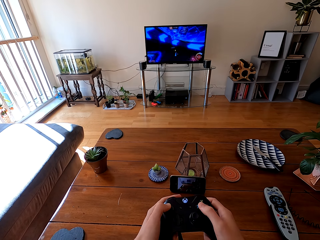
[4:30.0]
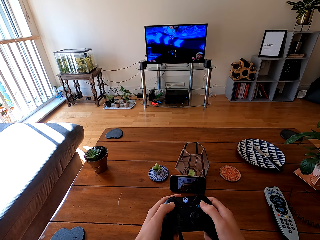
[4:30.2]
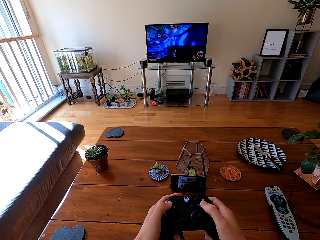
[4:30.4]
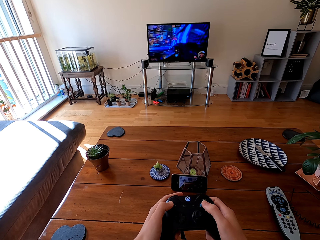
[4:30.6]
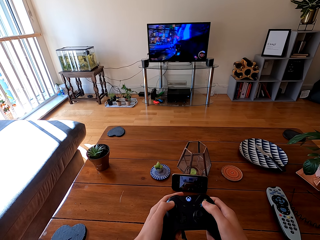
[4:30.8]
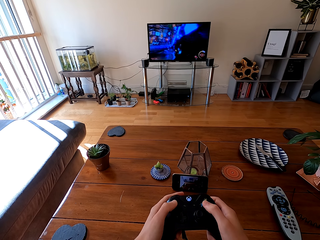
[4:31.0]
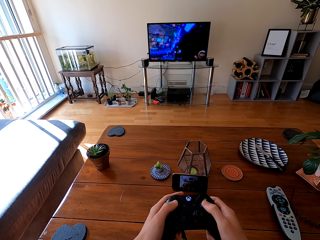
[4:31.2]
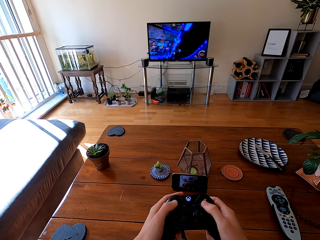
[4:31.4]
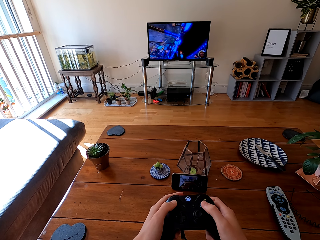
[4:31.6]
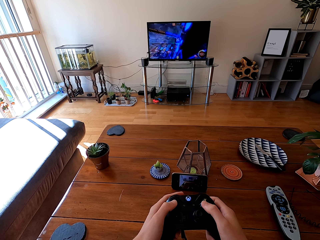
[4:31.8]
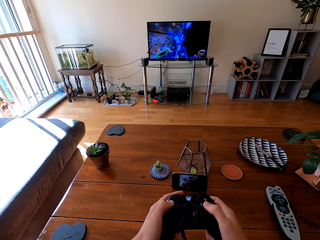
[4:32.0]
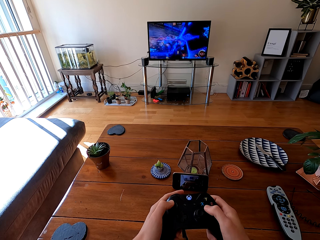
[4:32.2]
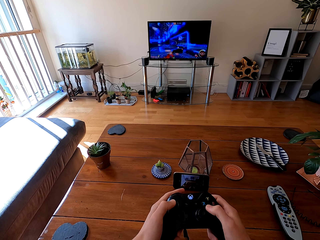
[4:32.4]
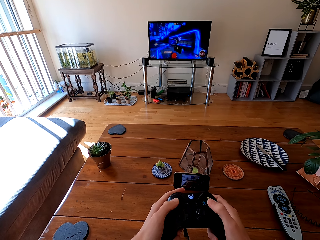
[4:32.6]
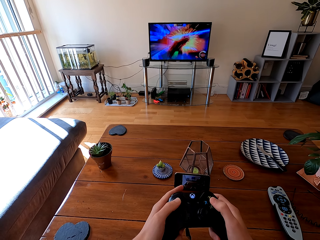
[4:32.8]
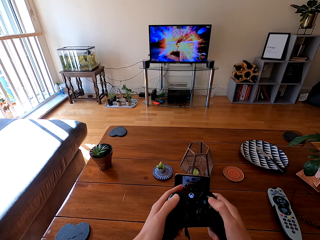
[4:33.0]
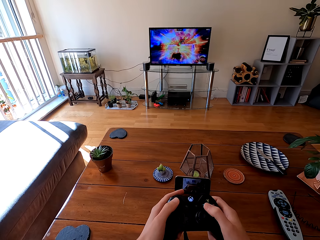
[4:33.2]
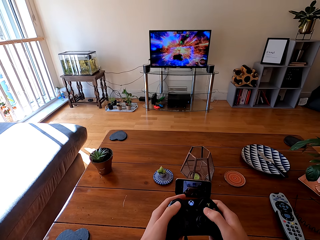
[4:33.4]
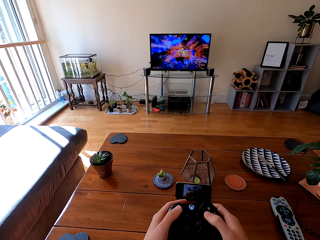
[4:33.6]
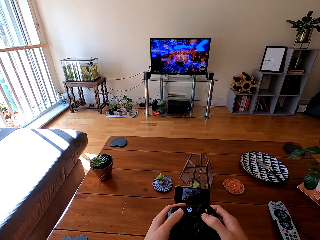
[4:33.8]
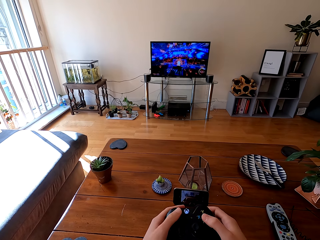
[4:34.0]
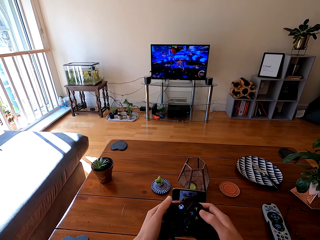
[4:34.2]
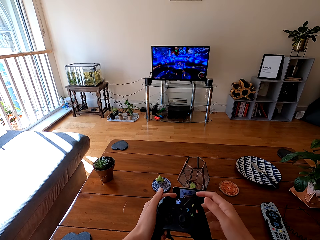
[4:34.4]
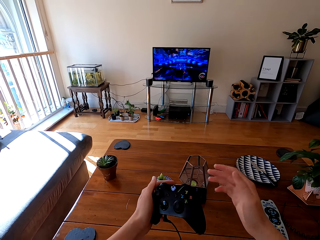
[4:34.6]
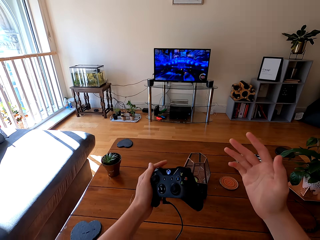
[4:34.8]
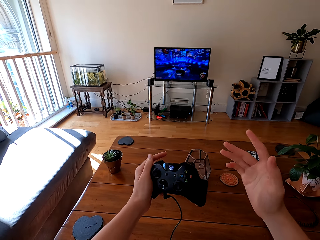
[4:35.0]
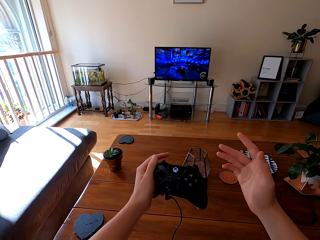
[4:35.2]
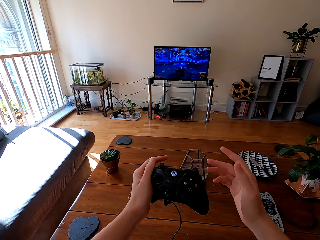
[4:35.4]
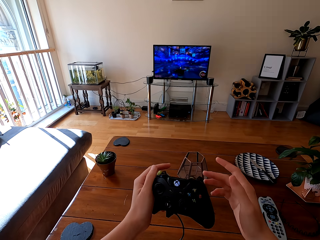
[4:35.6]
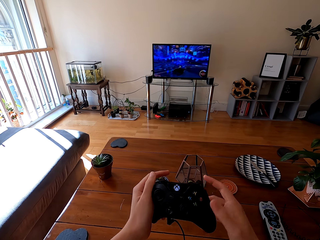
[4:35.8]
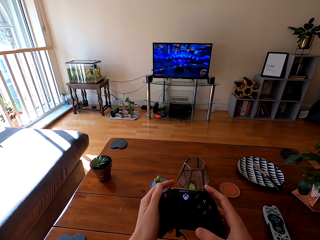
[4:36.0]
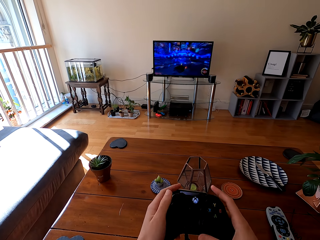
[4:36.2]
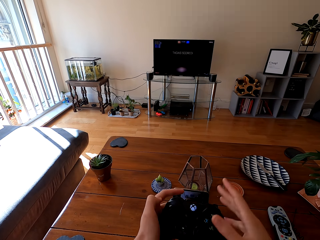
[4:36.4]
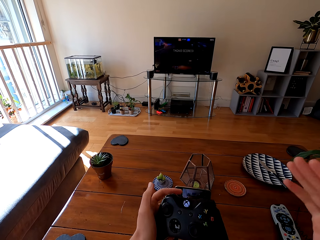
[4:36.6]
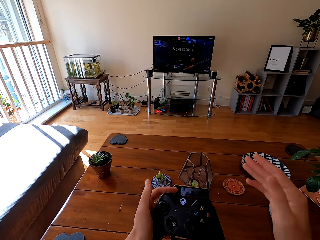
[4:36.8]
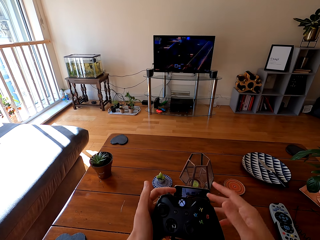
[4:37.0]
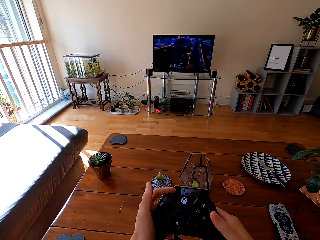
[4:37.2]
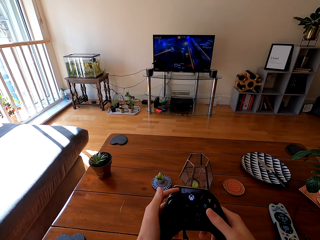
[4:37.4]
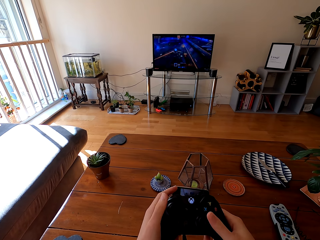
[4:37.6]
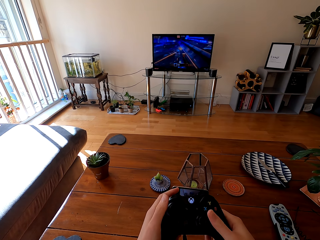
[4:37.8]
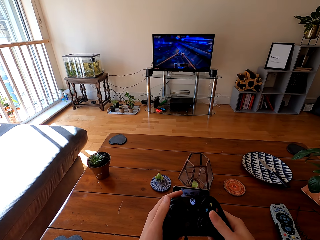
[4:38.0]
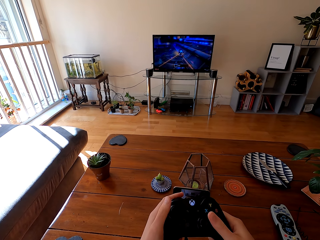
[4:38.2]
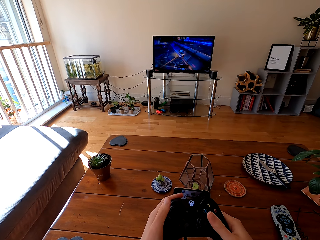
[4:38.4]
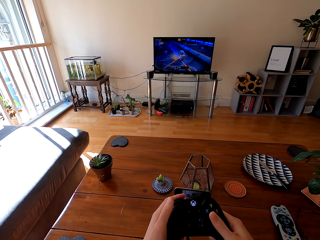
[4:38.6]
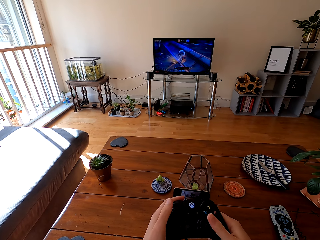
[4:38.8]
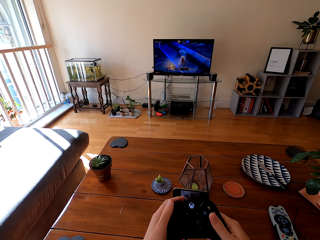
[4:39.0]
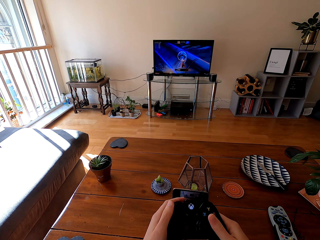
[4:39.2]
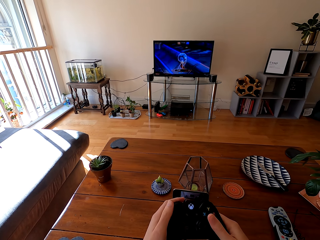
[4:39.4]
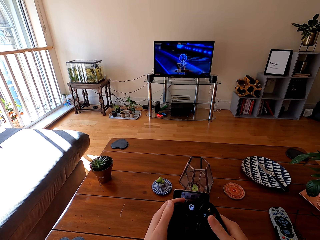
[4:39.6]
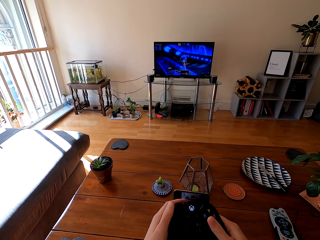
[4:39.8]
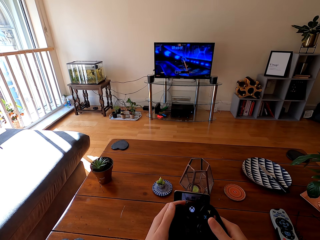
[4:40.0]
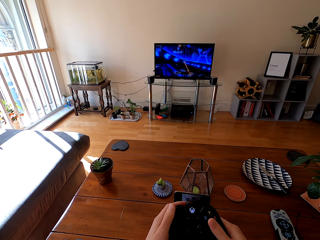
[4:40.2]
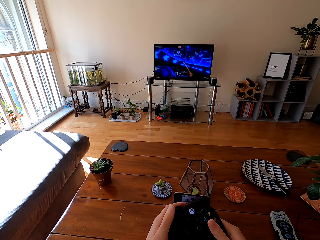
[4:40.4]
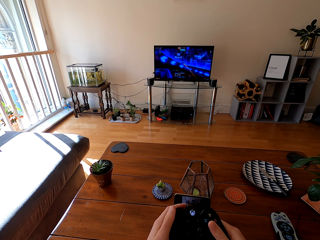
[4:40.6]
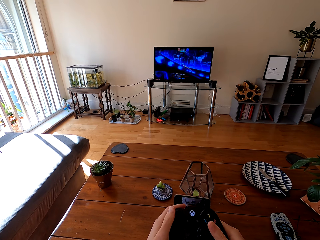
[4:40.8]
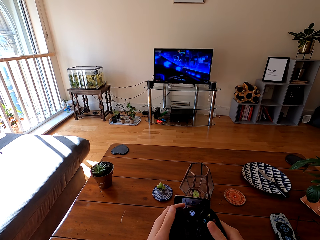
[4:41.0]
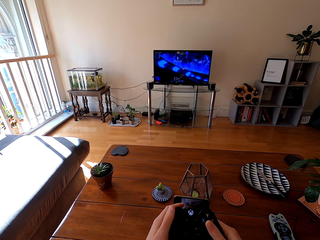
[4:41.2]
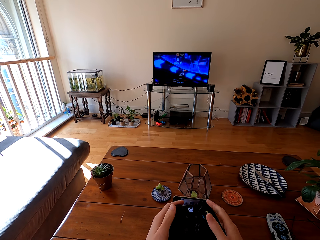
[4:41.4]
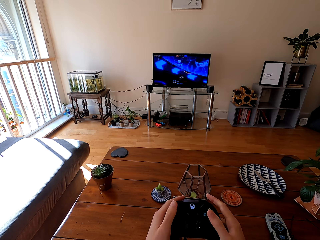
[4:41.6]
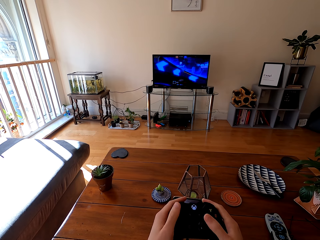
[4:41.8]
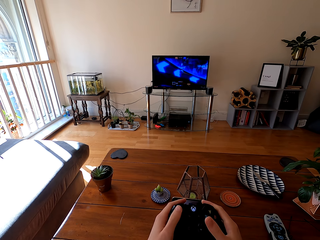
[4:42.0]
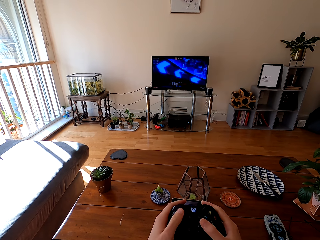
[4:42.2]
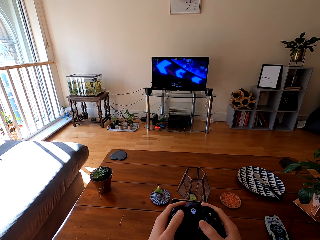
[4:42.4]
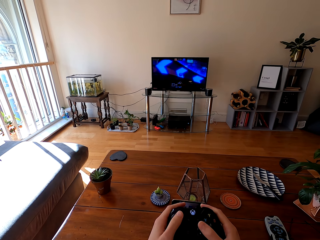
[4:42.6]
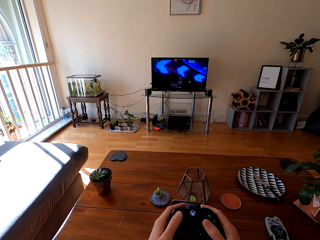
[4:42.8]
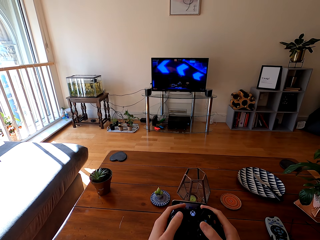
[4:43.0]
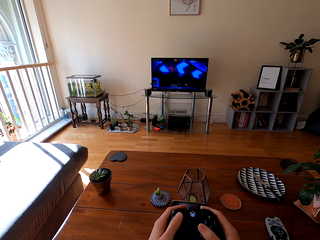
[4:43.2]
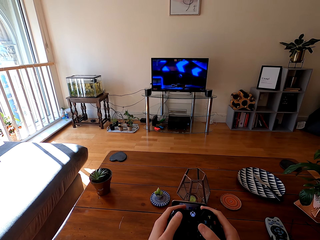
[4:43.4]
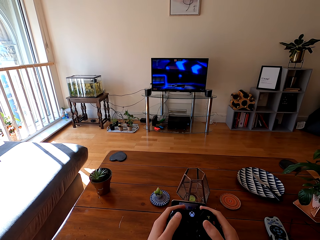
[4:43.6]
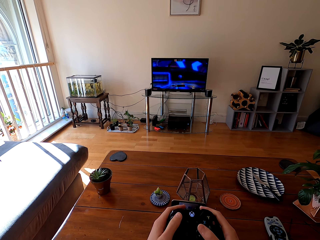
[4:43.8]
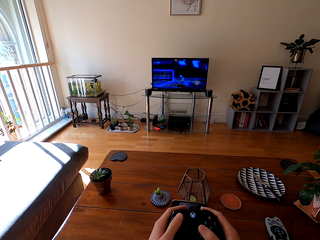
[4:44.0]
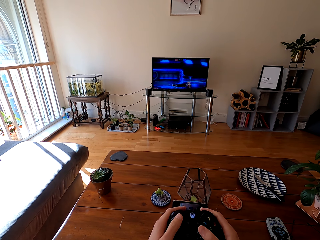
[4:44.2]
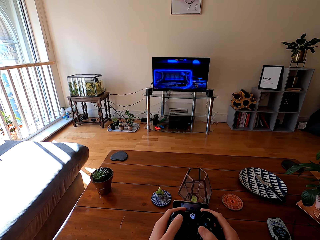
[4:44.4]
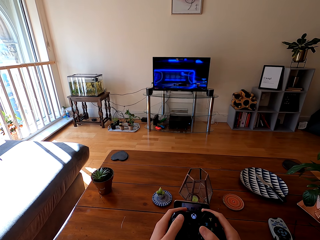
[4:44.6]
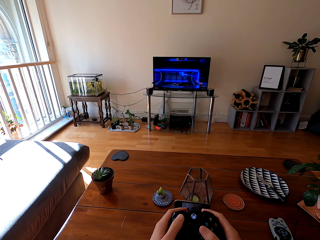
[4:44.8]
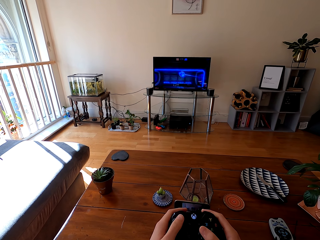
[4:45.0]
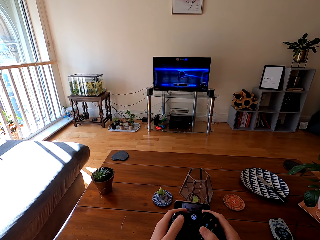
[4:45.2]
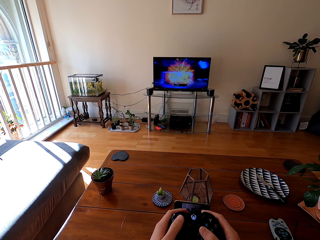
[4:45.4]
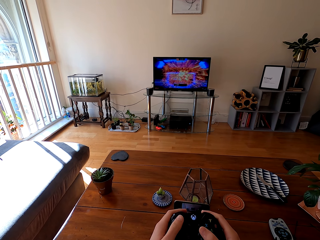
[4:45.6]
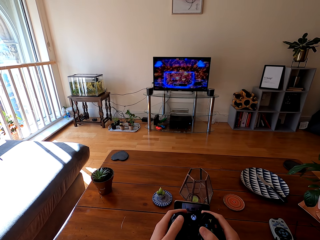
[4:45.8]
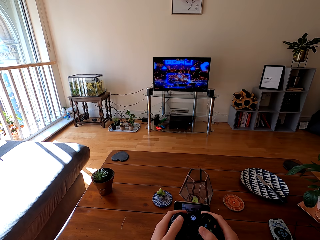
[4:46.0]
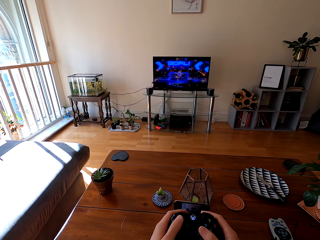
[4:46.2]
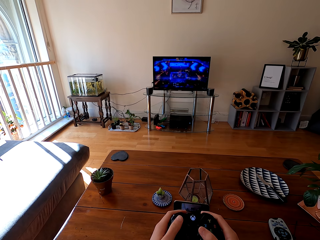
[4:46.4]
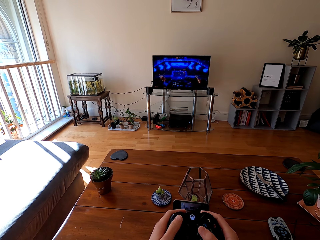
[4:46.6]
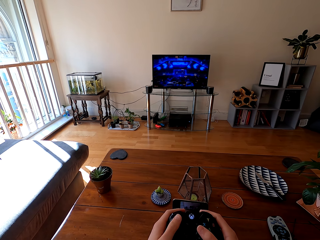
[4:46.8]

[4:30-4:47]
The camera wearer shakes the hand. They hold the gaming tool. They move the hand. They hold the gaming tool. They play the game on the screen. They play the game on the television with the game pads.

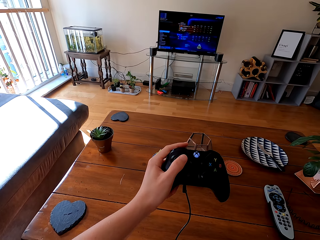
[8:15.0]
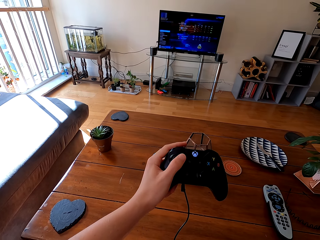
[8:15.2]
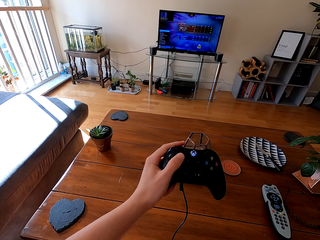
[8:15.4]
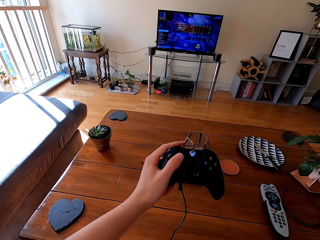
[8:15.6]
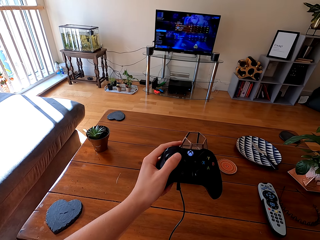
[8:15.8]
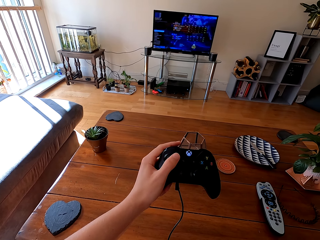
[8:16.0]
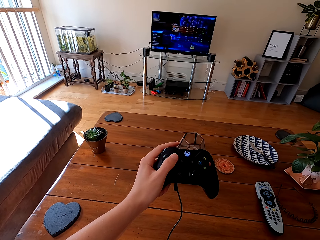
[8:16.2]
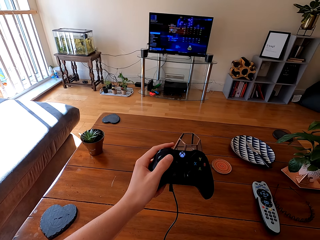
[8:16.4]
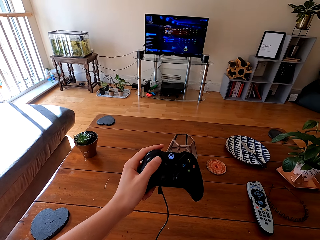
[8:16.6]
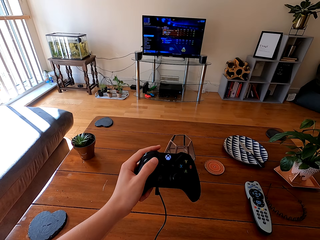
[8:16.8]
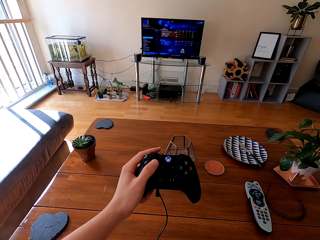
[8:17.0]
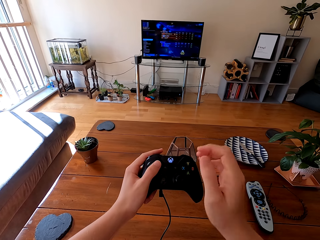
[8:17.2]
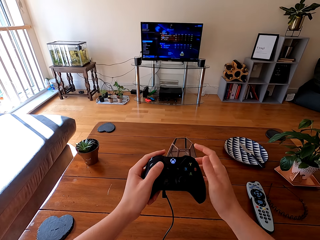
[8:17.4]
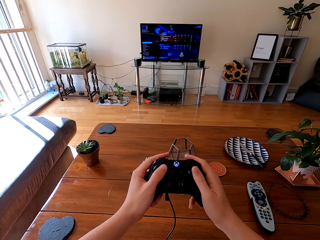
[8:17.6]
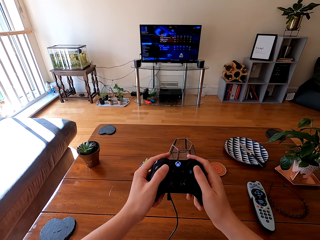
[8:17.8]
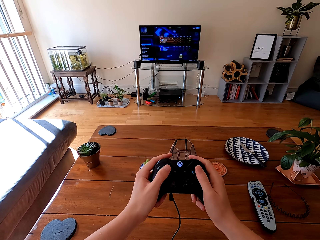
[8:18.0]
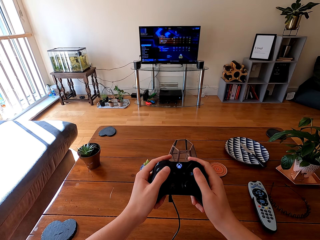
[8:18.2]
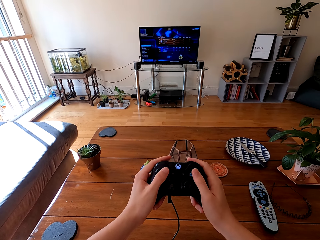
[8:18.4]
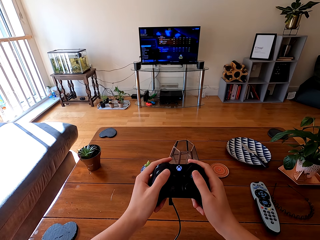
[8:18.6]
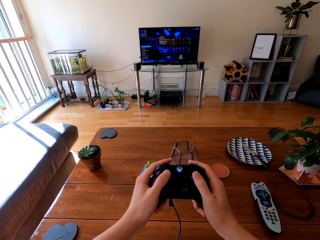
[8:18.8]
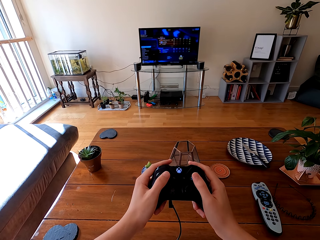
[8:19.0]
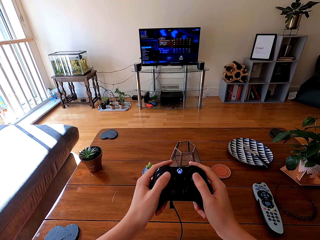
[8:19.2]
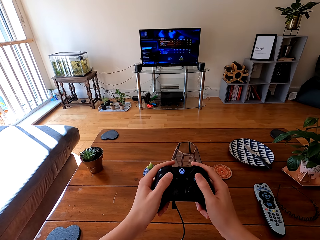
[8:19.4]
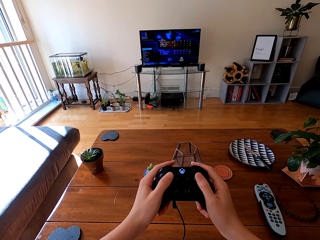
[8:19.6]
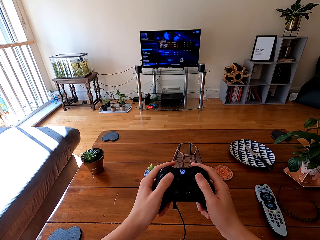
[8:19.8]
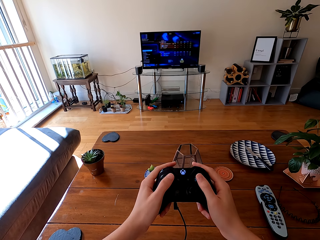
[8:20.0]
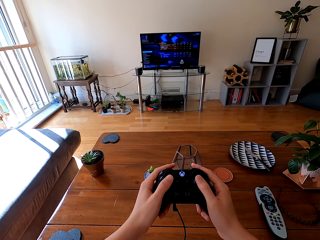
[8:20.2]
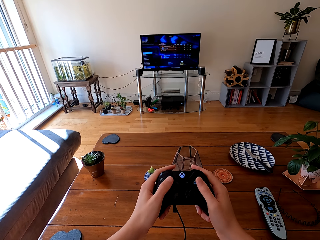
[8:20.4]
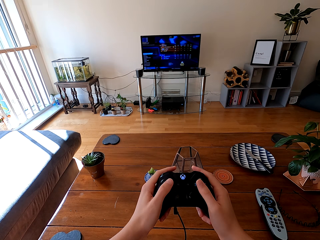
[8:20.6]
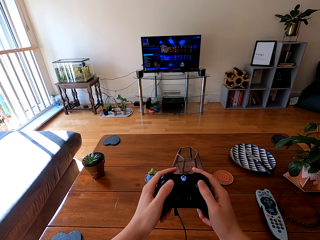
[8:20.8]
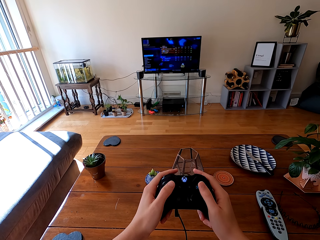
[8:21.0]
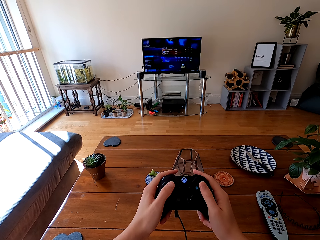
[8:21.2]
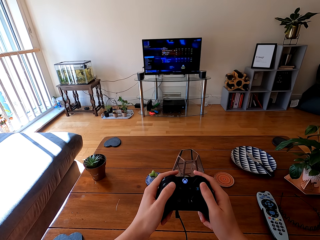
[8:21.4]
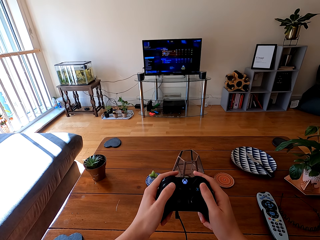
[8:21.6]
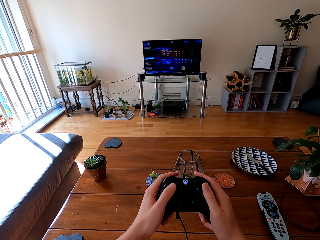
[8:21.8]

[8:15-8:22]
The camera wearer plays a game on the television with the game pads.
